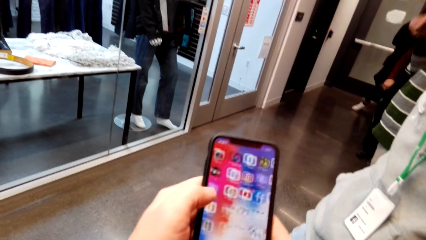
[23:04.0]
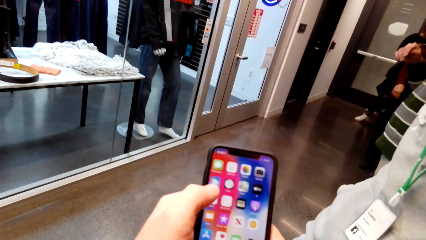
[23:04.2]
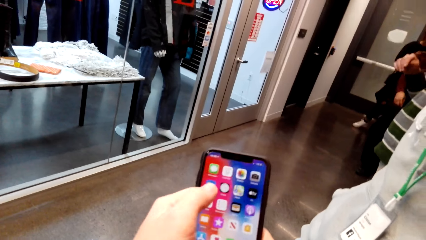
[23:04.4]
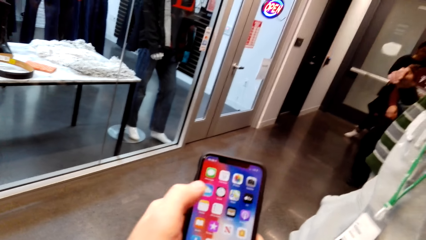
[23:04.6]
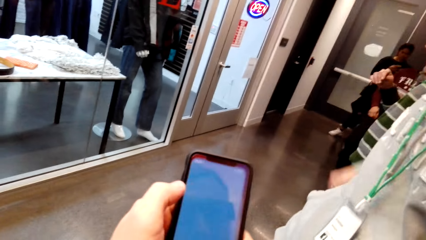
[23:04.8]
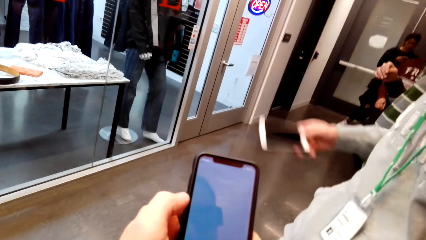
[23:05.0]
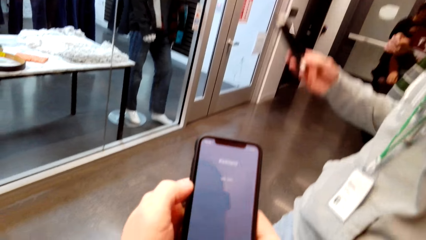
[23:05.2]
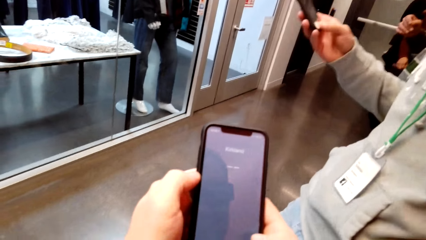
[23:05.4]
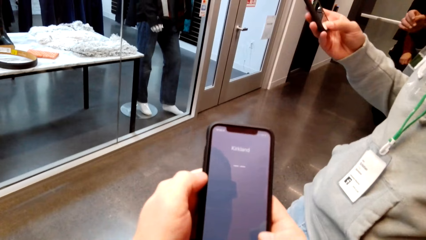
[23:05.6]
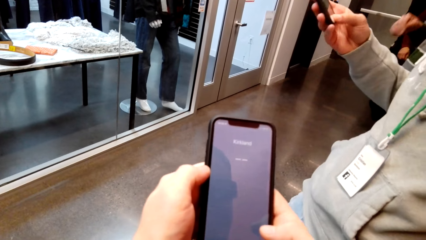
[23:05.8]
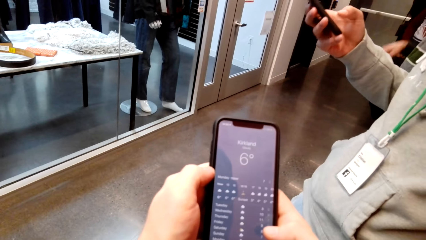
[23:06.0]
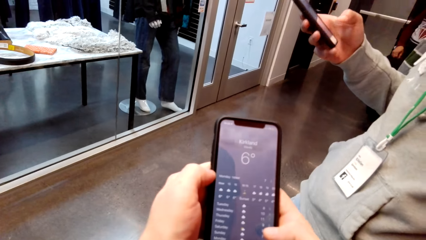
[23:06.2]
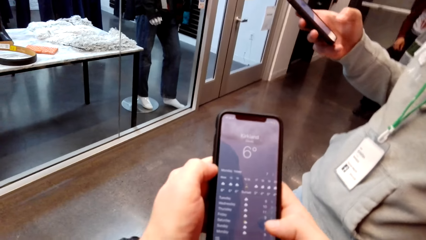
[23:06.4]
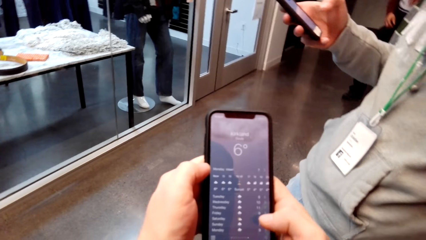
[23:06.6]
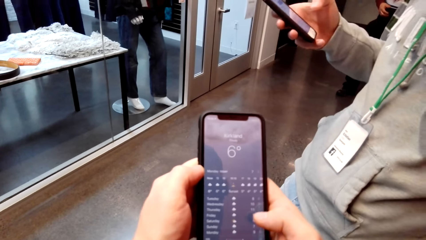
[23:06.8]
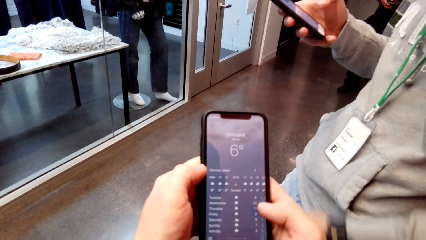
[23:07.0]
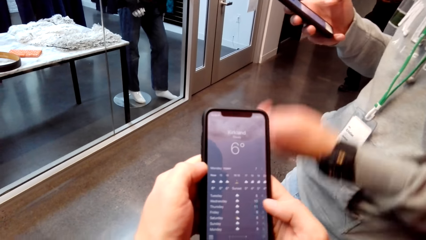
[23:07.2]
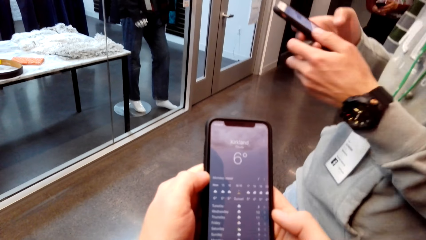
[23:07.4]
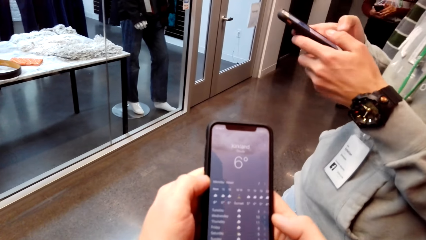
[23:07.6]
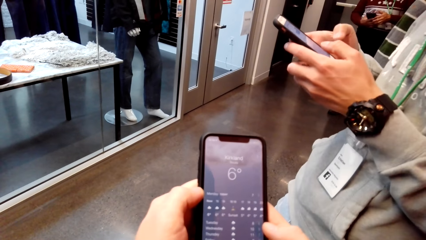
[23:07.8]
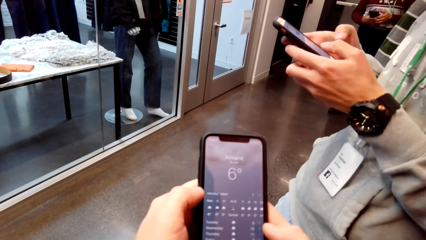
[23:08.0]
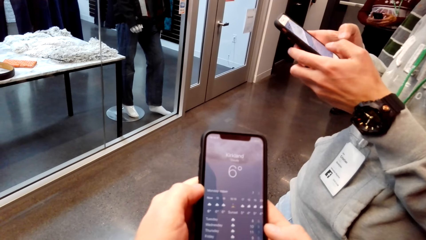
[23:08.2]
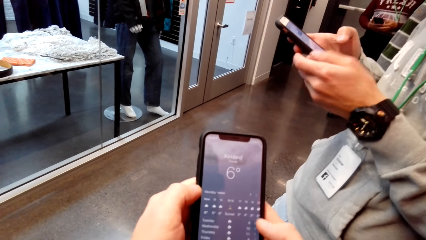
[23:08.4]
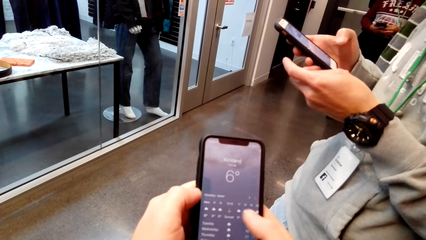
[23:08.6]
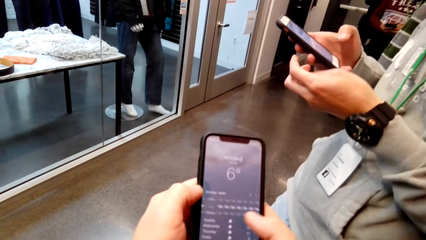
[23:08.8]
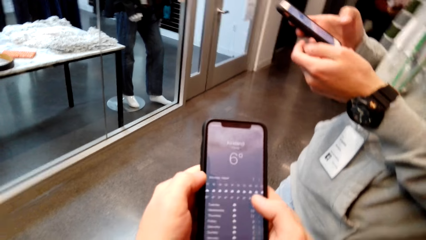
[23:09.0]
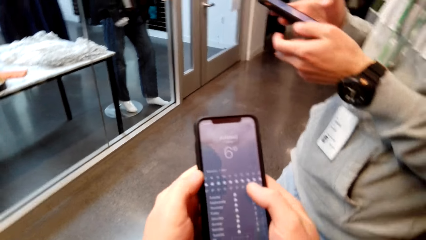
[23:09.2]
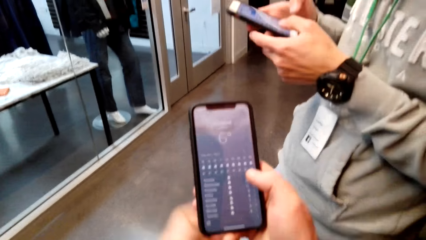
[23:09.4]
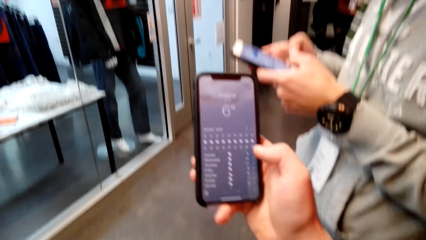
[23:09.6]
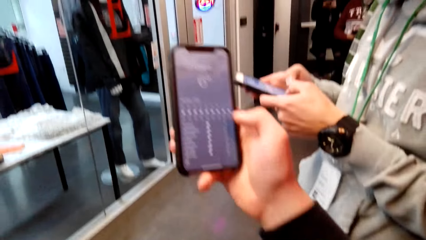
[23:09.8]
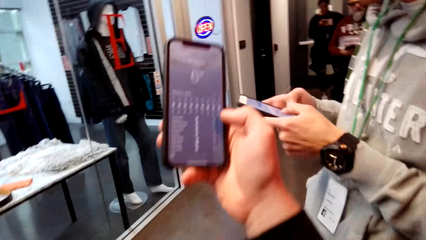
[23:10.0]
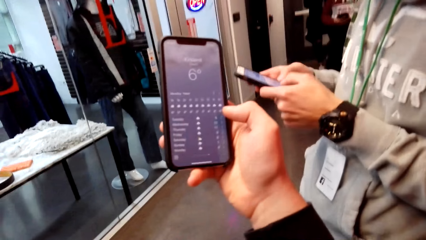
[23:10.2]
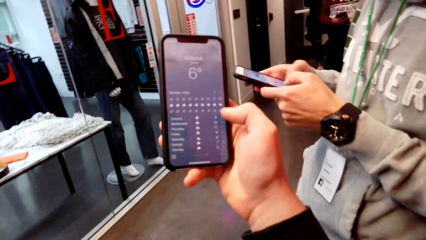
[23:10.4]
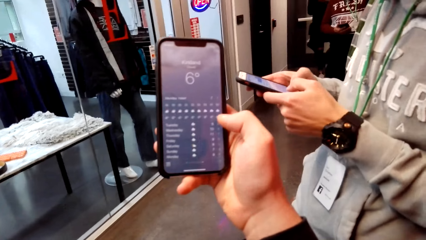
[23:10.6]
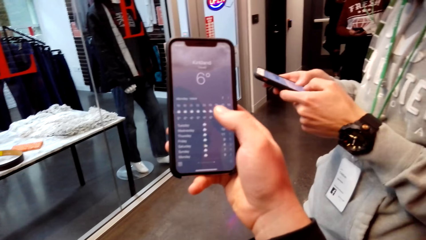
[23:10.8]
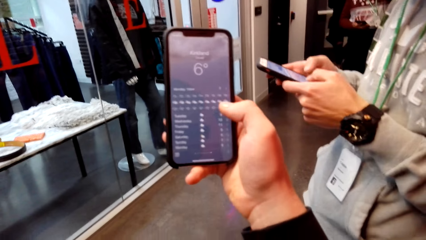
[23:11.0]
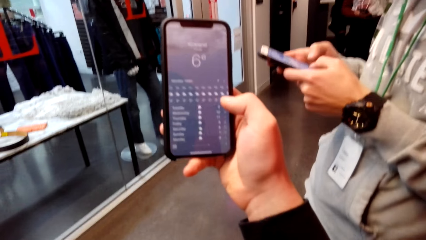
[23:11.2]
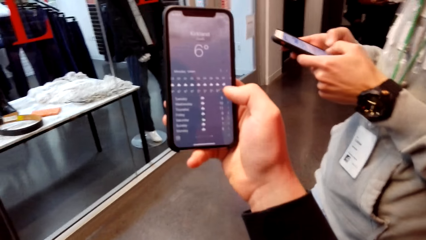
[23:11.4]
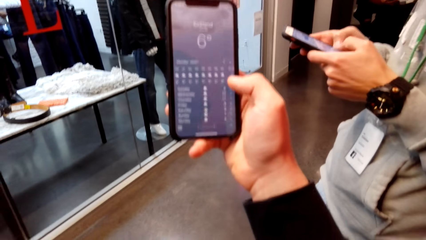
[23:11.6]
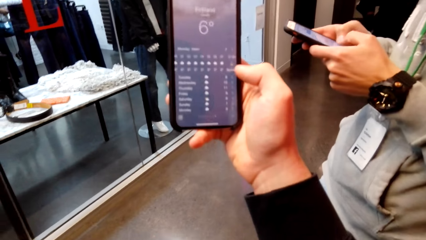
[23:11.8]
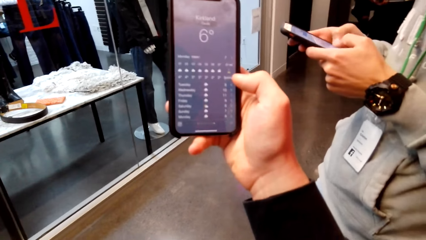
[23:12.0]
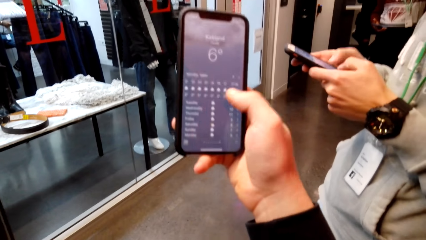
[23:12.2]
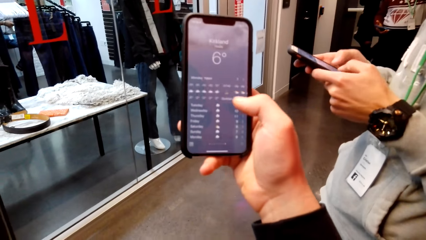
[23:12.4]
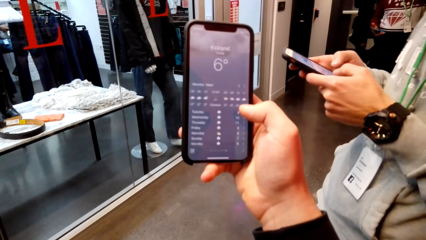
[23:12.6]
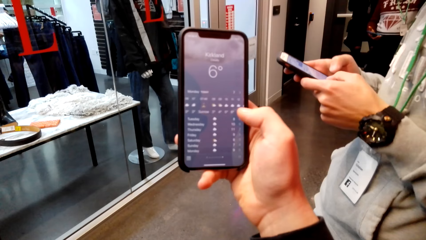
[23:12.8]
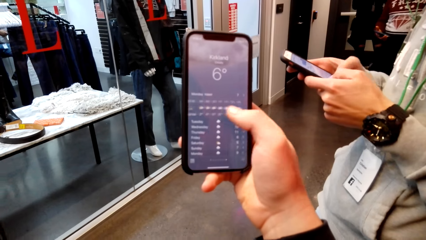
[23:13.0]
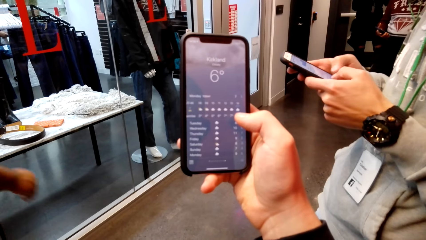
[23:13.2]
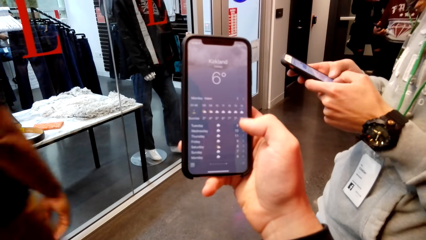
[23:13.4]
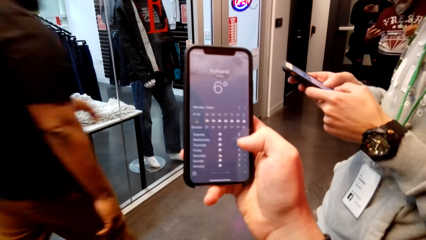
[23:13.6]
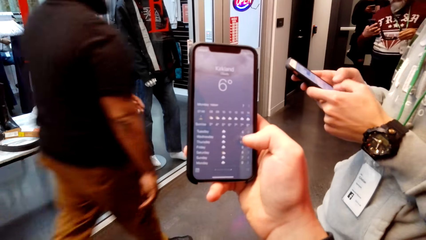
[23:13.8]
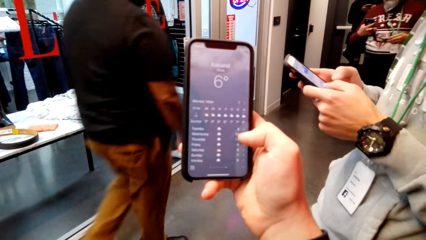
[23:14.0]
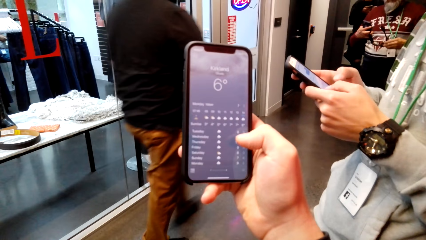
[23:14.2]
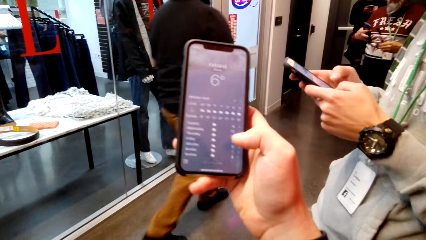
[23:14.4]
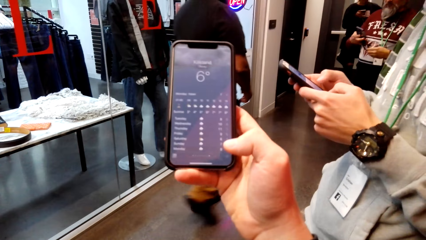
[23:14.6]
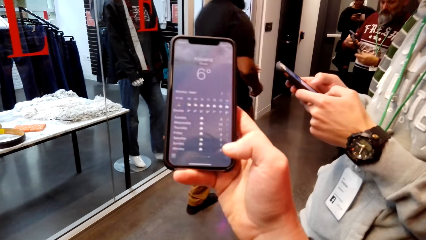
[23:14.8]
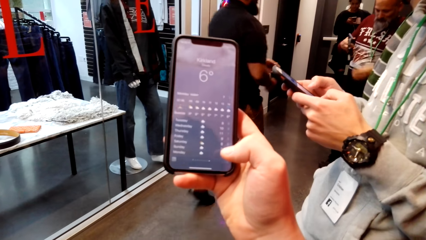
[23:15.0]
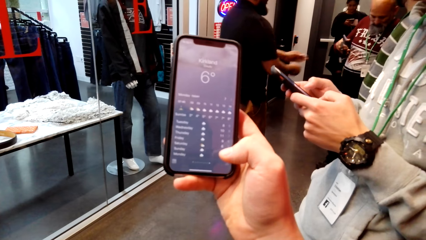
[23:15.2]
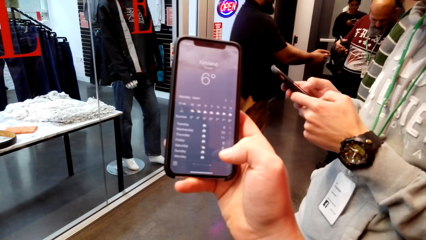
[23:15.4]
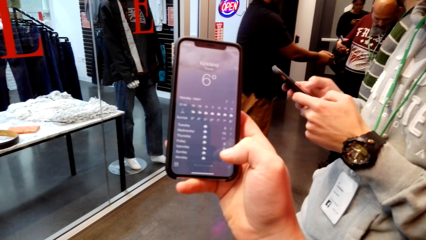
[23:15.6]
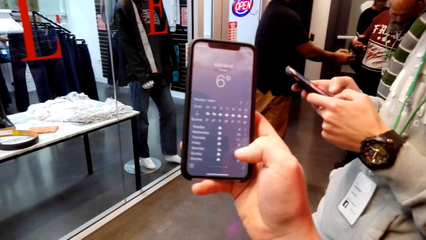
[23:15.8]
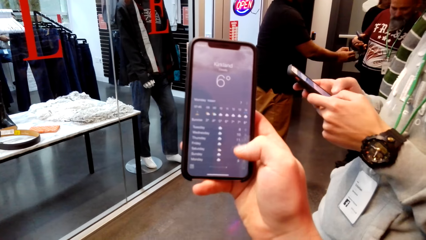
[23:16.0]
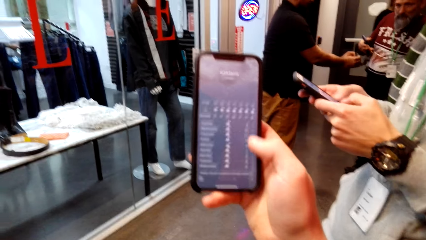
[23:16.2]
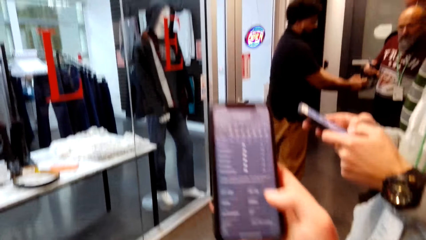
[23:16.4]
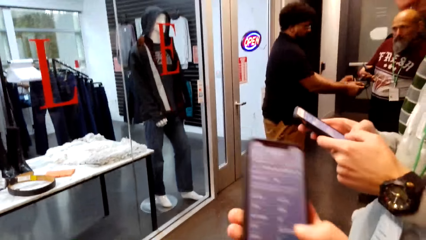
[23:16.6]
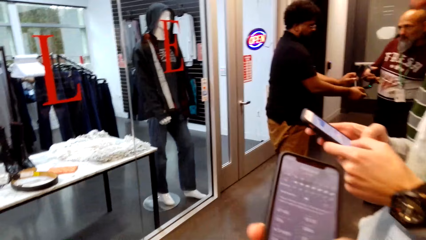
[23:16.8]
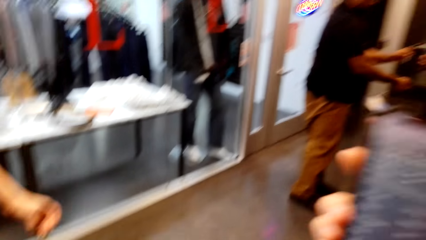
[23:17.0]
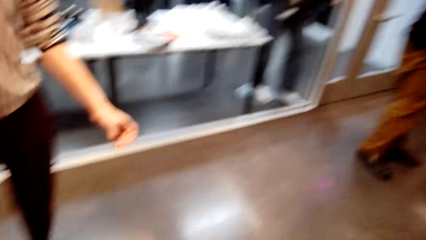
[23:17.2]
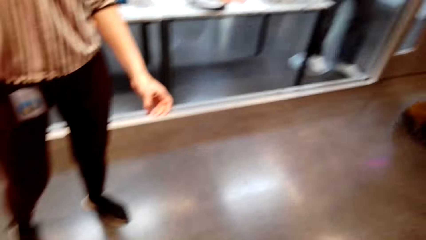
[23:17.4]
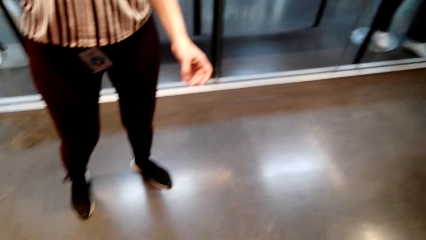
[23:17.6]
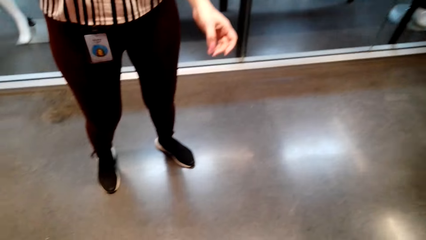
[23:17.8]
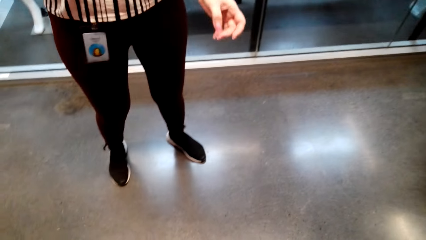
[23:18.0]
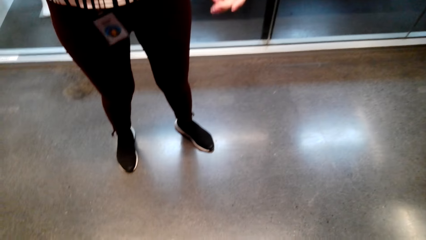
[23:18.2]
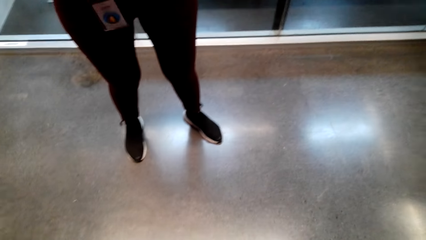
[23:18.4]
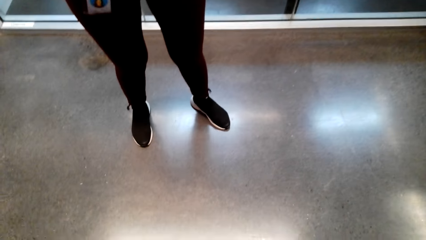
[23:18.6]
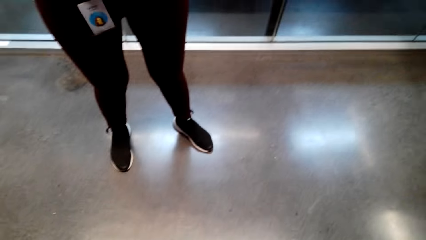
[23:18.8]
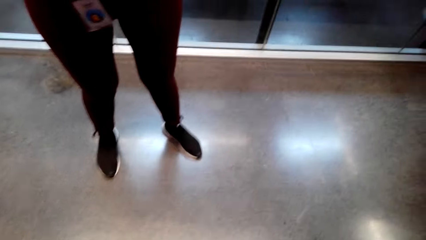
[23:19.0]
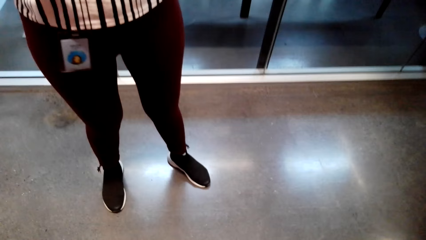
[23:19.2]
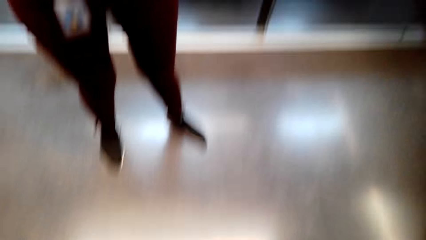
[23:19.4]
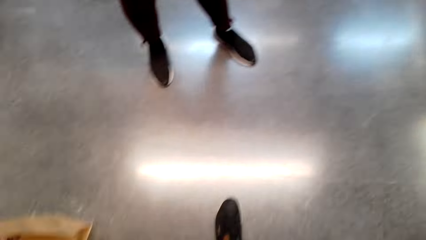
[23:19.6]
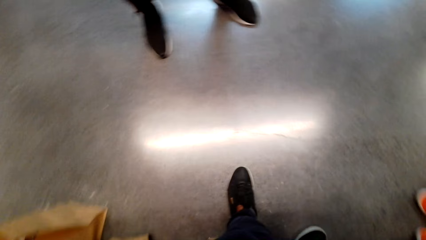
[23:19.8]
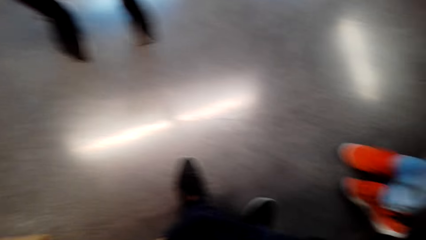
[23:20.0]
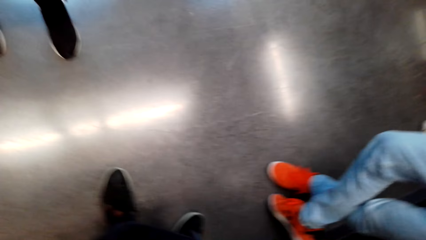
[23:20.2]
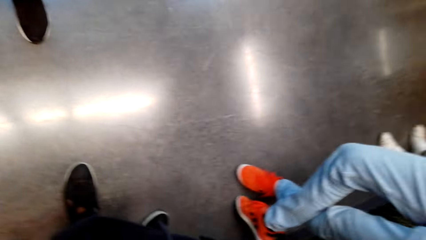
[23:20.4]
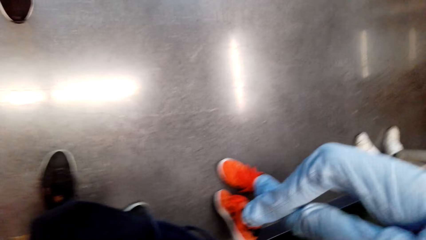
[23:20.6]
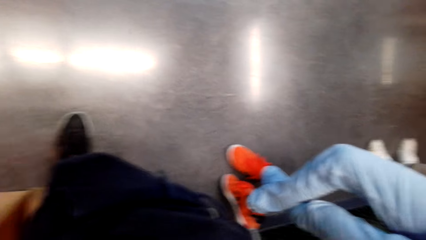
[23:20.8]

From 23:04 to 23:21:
The camera wearer swipes a phone. They tap the phone. A man takes out a phone from his pocket. The man uses his phone, holds the phone with both hands and types on the phone. A woman talks to the camera wearer. The camera wearer responds to the woman.
